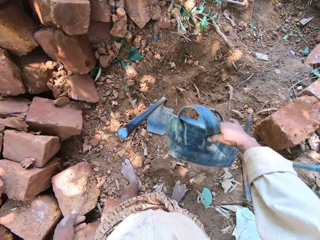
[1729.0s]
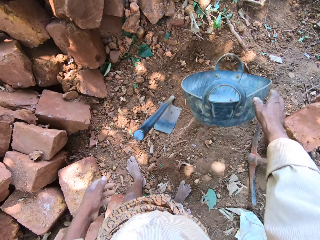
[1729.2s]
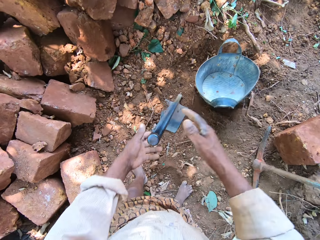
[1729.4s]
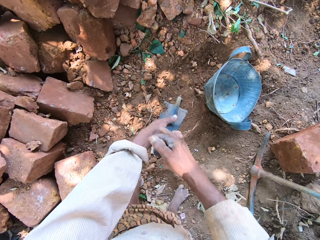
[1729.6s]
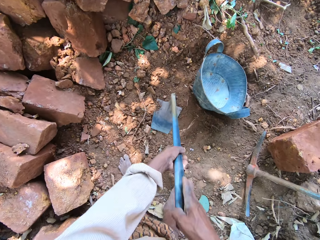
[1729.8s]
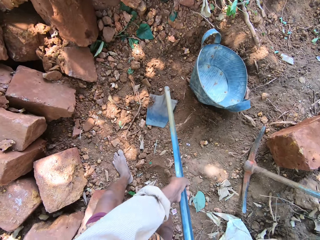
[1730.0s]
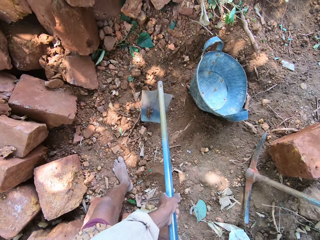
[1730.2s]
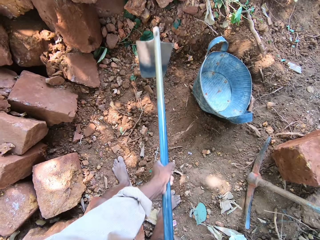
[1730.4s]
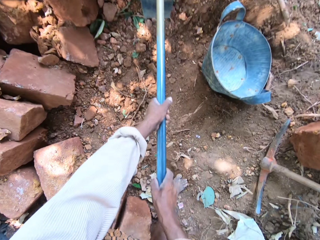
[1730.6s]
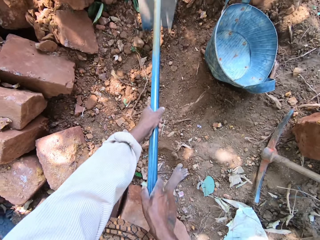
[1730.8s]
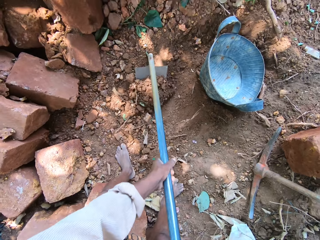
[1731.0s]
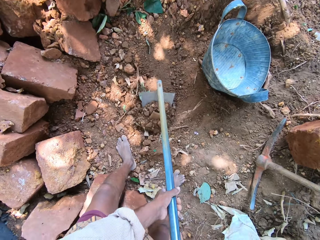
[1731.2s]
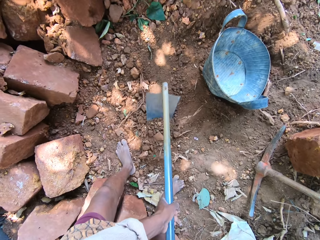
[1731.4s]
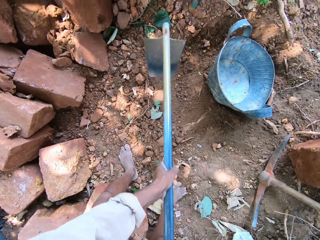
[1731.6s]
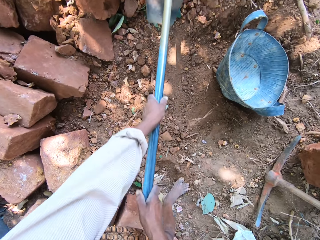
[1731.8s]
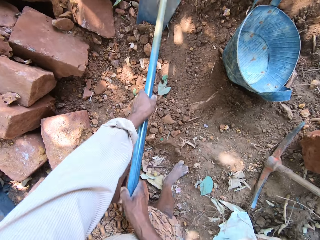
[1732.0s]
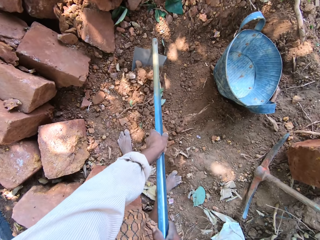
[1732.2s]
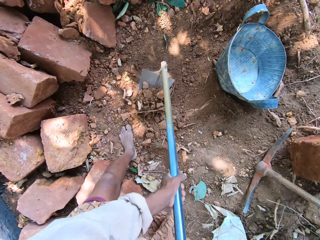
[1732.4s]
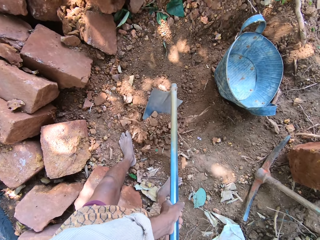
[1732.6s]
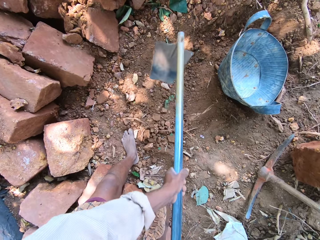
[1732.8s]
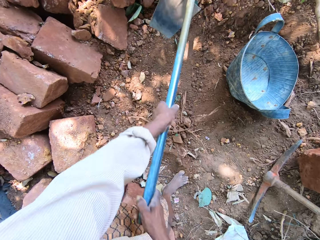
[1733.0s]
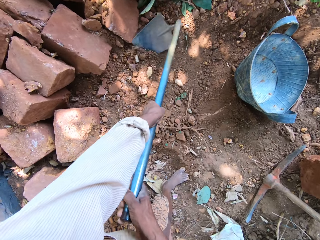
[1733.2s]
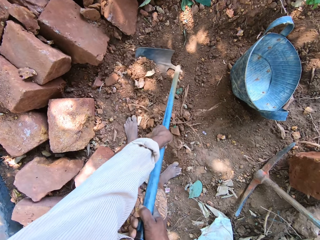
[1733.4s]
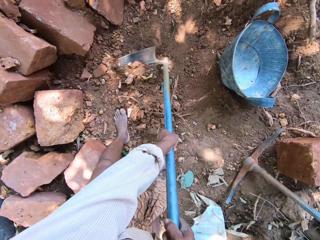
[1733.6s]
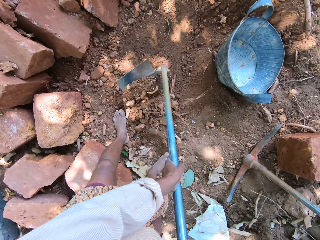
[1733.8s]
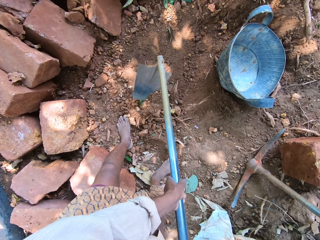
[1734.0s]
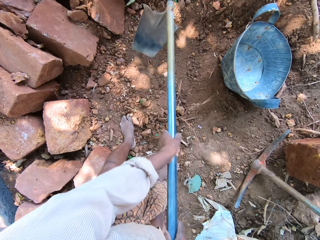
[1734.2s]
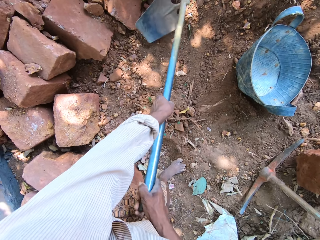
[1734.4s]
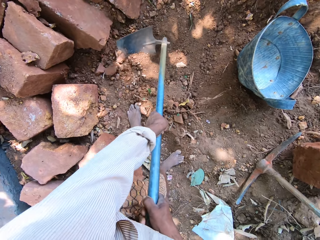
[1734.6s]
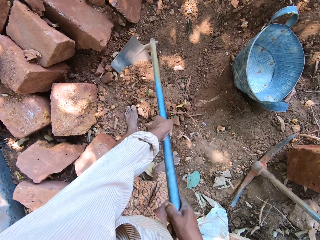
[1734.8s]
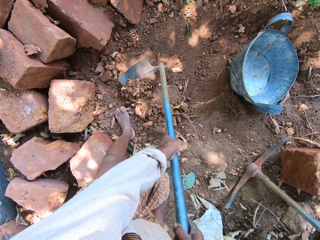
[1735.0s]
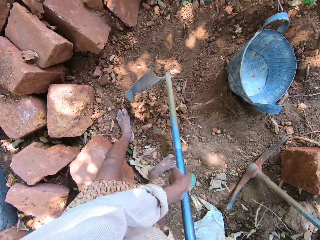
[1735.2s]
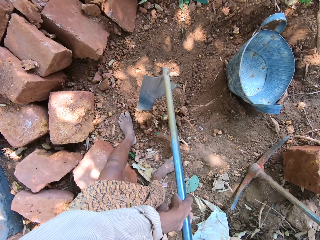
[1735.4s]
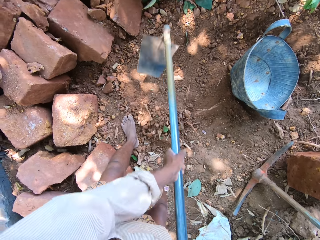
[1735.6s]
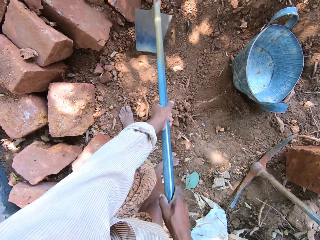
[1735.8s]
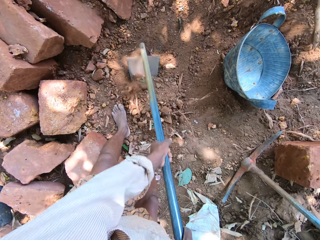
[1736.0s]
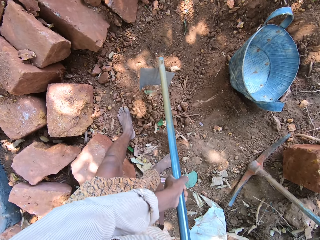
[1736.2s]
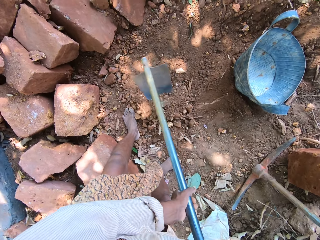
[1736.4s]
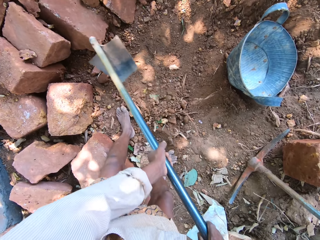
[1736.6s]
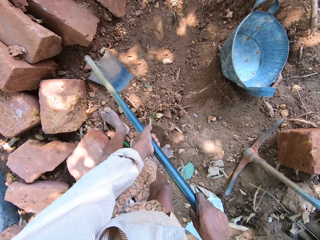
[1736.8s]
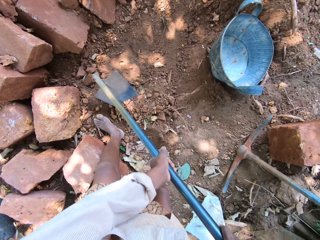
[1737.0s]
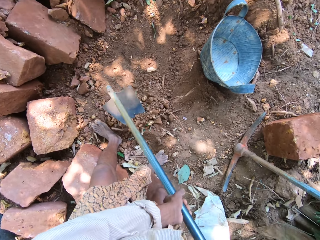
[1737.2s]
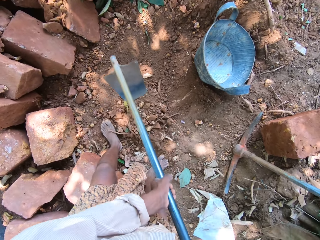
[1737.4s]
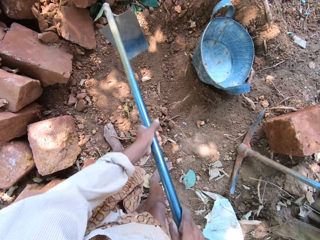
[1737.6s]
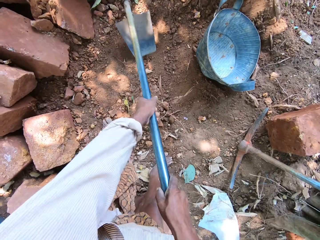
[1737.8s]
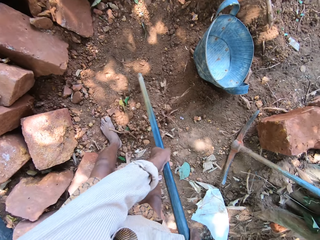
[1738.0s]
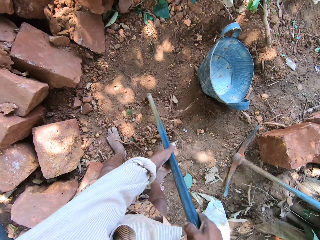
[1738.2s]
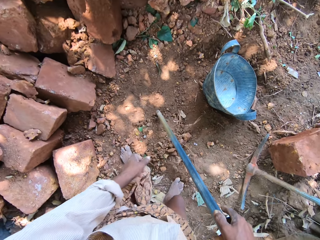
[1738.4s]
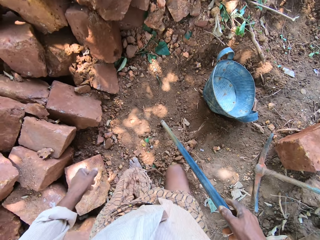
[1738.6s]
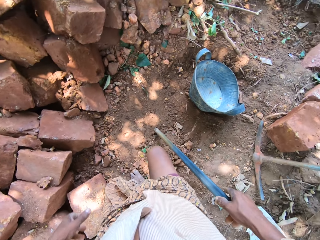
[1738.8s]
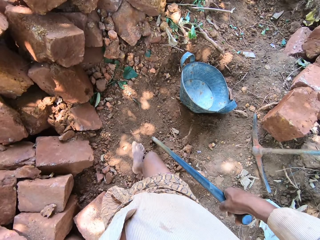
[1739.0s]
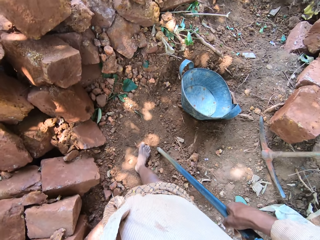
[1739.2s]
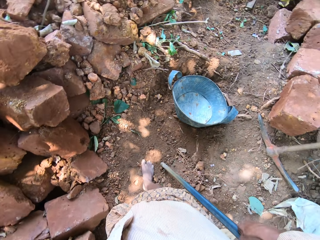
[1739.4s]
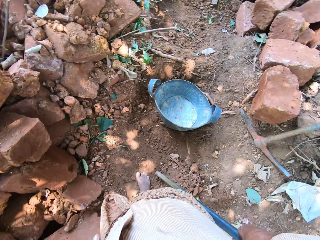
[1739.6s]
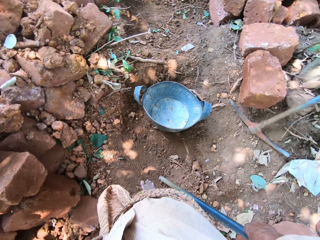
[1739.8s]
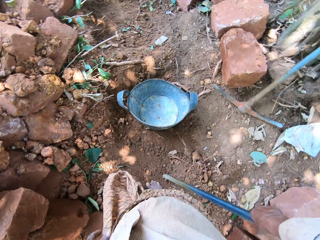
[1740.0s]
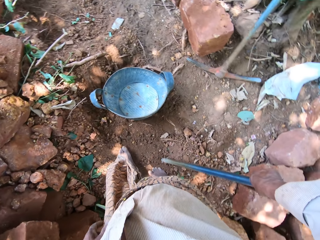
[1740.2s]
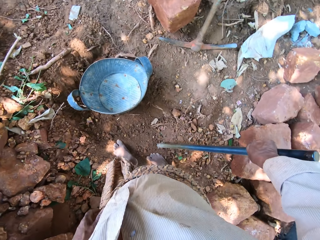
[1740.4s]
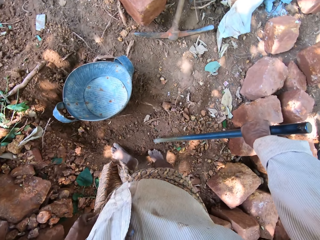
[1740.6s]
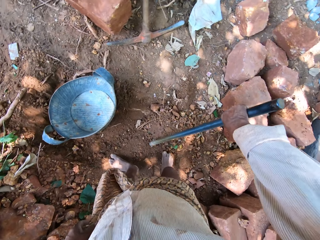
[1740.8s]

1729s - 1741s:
The camera wearer drops the bag of coarse sand in his right hand on the ground. He picks up the hoe on the ground with his hands. He excavates the ground with the hoe in his hands. He removes his left hand from the hoe. He stares around the construction site. He moves around the hoe in his right hand.

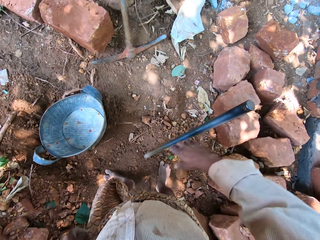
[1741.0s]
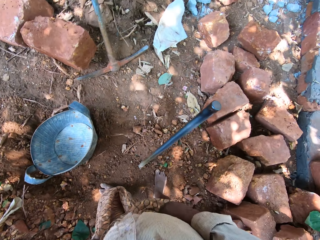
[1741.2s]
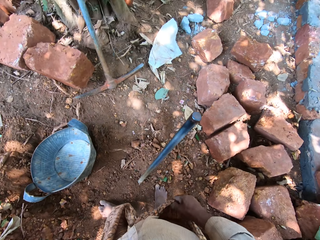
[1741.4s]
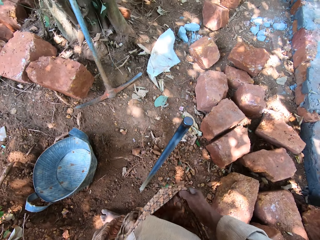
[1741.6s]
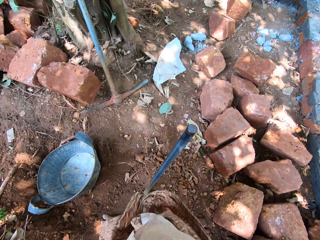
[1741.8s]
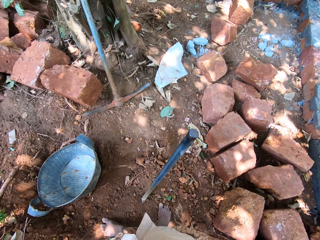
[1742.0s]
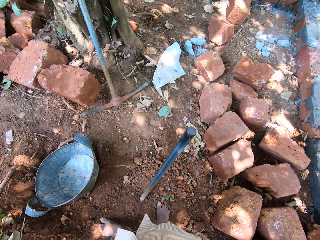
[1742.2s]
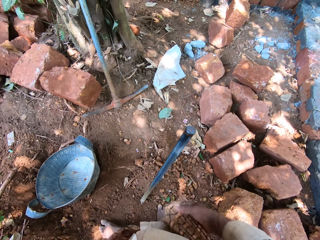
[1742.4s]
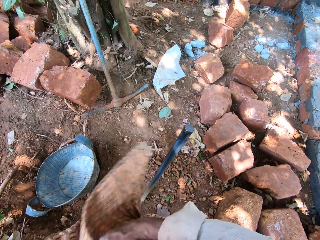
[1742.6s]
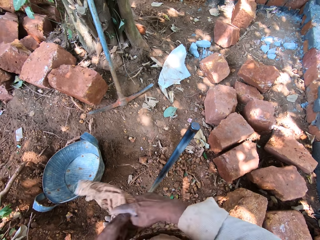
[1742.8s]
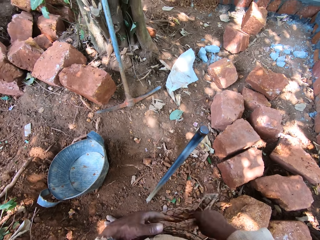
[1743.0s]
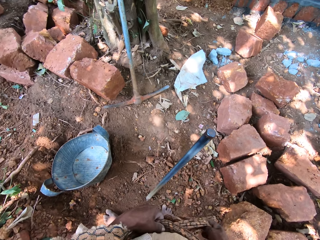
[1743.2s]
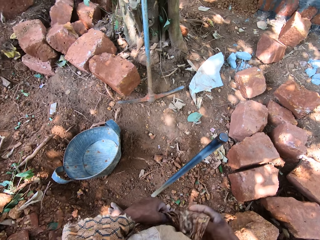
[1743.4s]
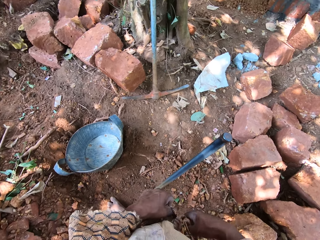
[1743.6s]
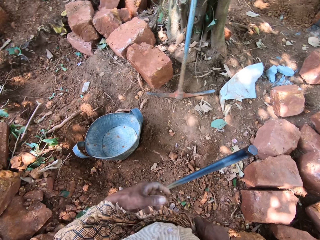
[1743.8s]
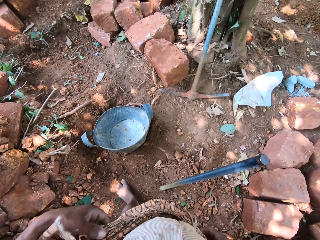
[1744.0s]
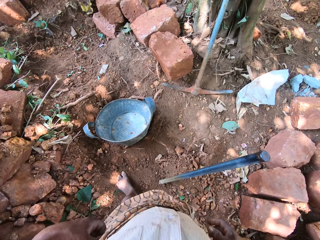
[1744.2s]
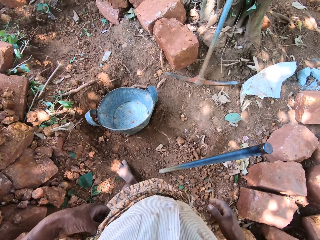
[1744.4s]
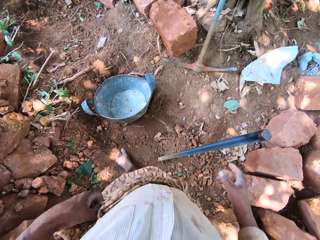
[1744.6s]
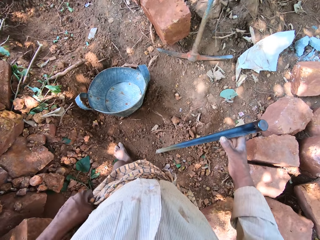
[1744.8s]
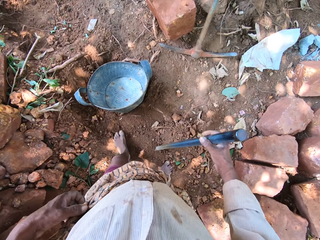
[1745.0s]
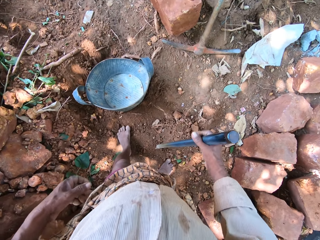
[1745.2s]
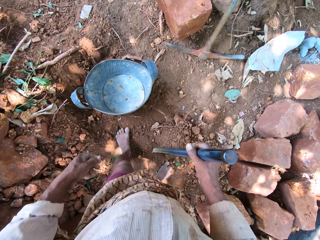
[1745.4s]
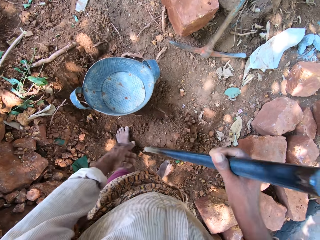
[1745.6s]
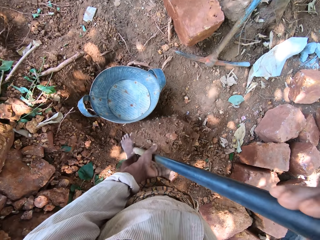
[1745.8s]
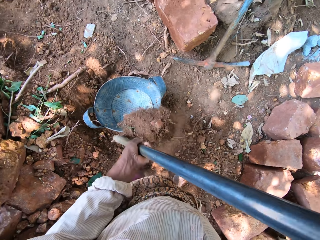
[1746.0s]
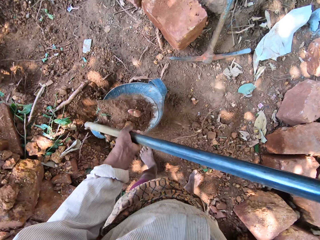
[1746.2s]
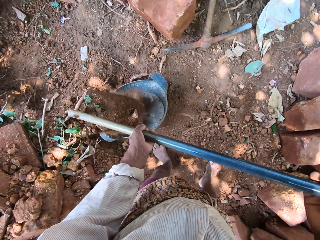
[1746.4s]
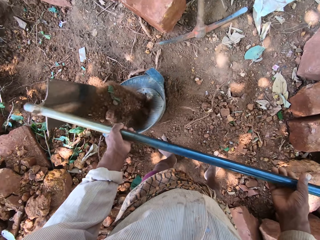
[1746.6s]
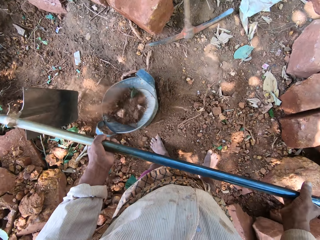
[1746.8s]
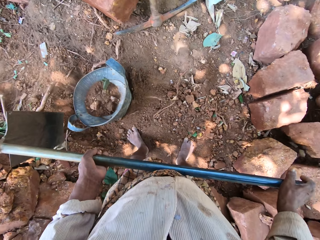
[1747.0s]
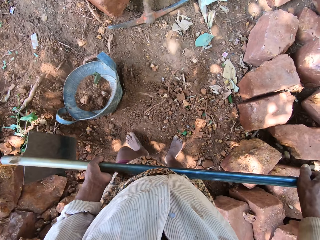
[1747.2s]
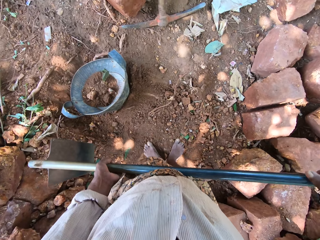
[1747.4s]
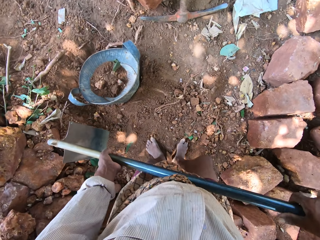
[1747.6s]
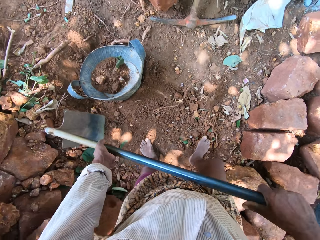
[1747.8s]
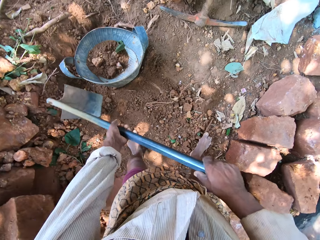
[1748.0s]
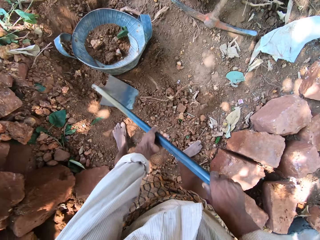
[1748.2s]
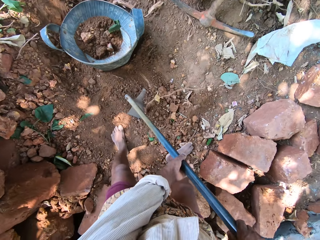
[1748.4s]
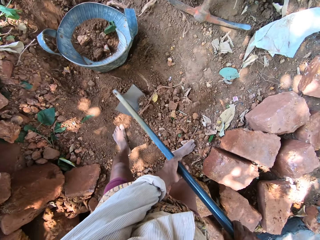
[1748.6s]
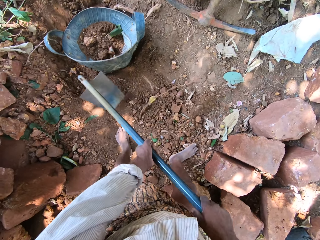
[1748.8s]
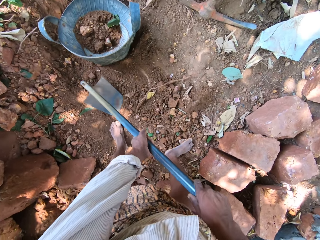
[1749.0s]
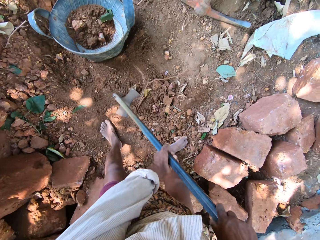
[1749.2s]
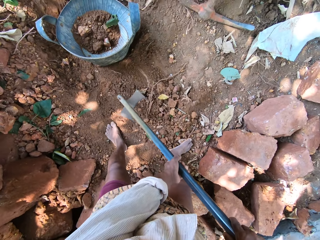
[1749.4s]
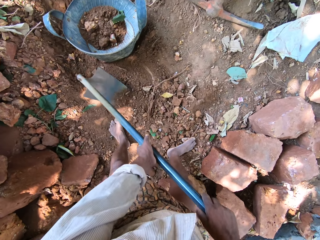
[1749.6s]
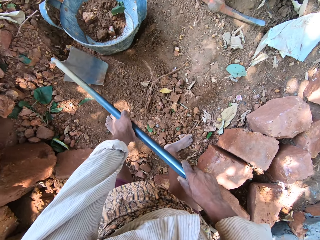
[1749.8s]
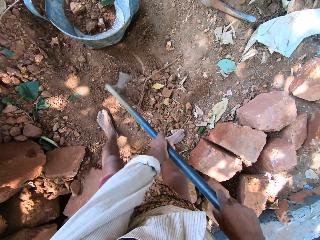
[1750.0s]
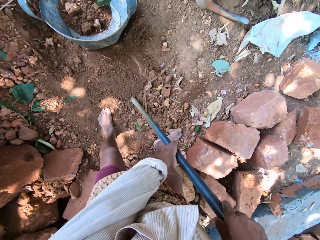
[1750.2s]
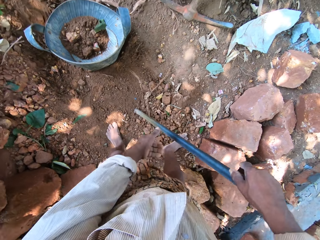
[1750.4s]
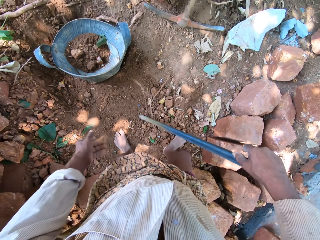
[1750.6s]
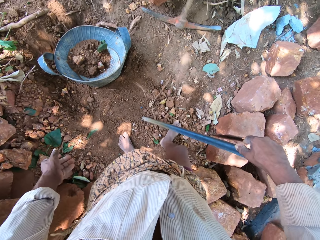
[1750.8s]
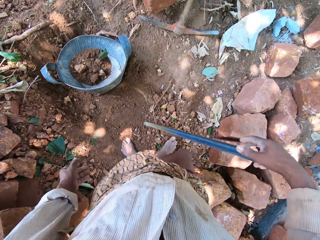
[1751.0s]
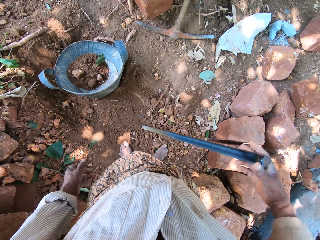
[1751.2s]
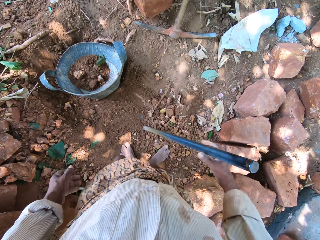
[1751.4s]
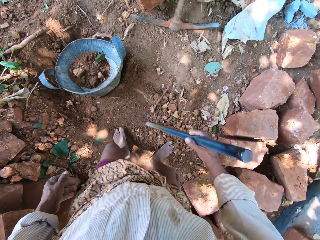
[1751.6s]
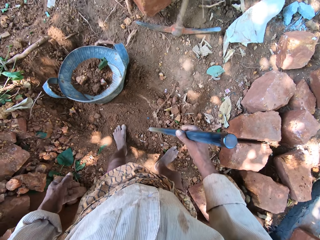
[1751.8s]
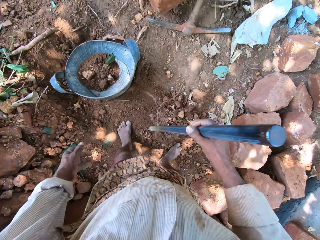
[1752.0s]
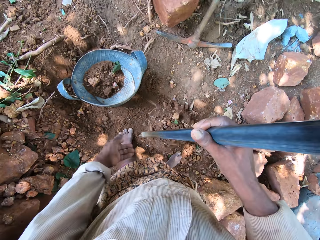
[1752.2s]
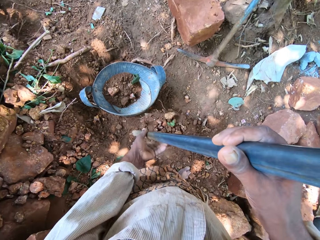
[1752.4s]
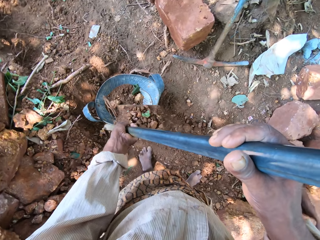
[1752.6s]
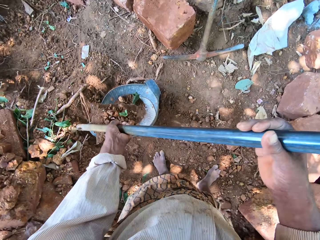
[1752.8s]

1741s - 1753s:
The camera wearer removes his right hand from the hoe. He adjusts his wrapper with both hands. He holds the hoe on the ground with his right hand. He lifts the hoe on the ground with both hands. He dumps the coarse sand in the hoe in his hands into the bag of coarse sand on the ground. He excavates the ground with the hoe in his hands. He scoops coarse sand from the ground with the hoe in his hands. He gathers the coarse sand on the hoe on the ground with his right leg. He lifts the hoe from the ground with his right hand.
